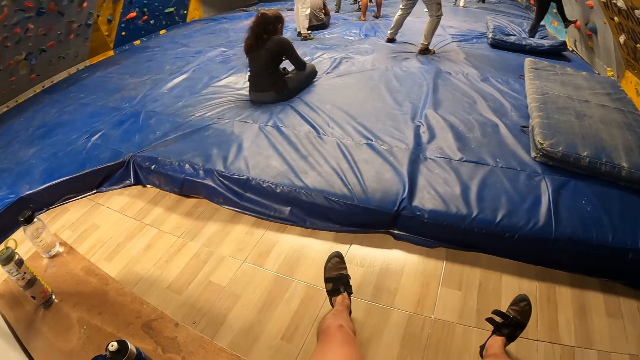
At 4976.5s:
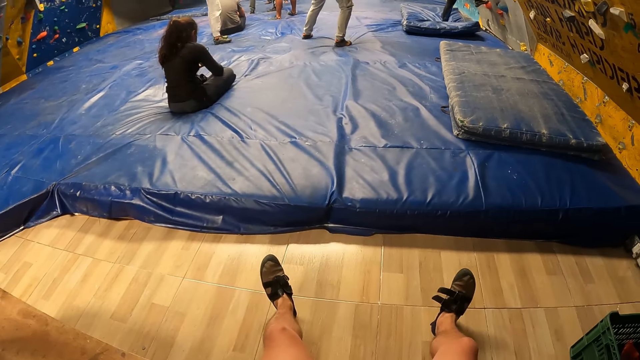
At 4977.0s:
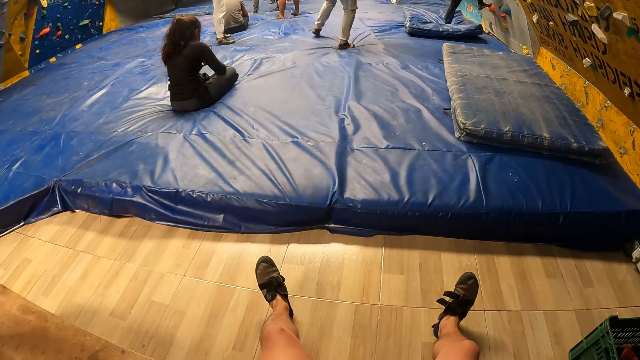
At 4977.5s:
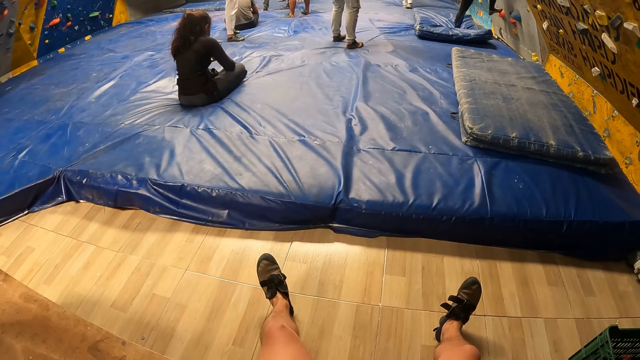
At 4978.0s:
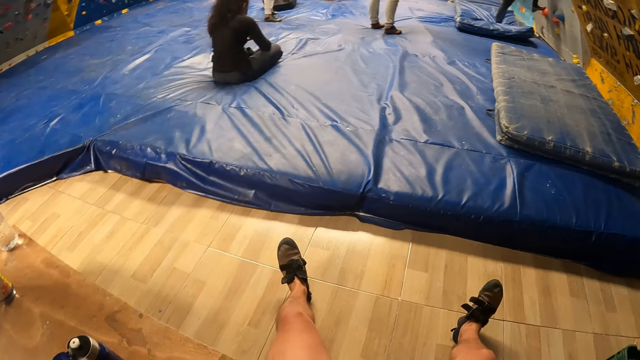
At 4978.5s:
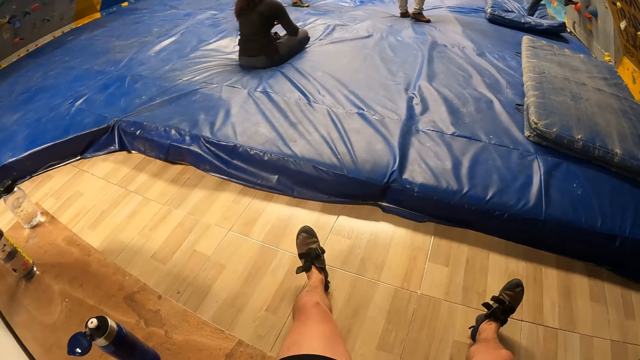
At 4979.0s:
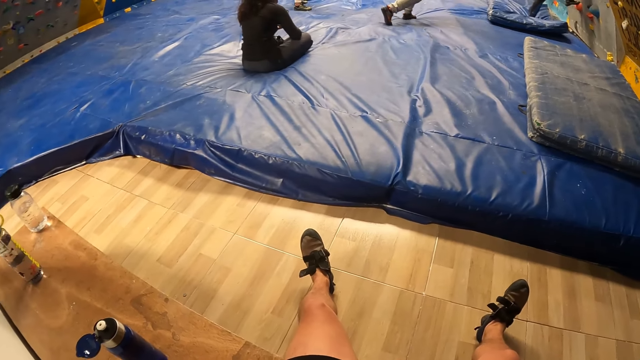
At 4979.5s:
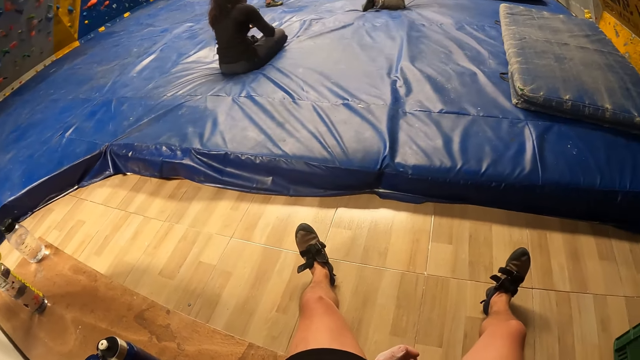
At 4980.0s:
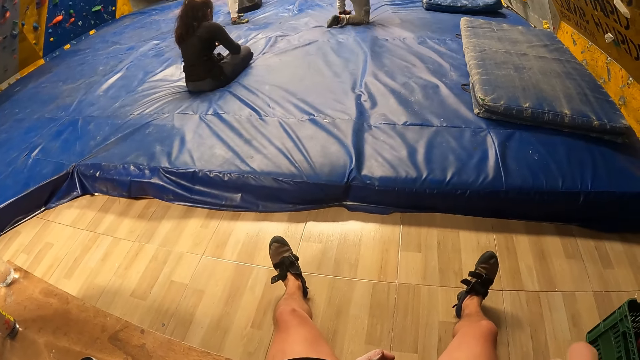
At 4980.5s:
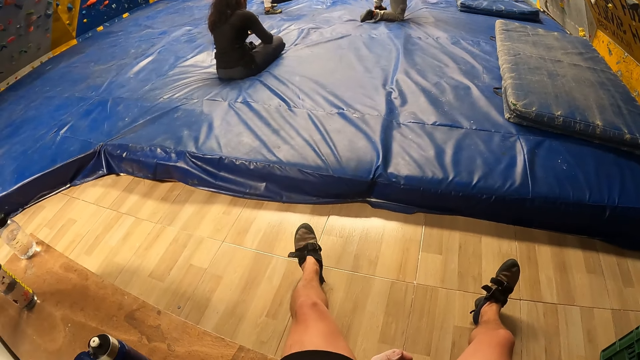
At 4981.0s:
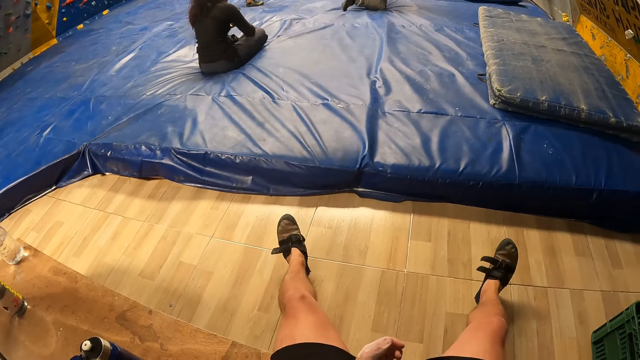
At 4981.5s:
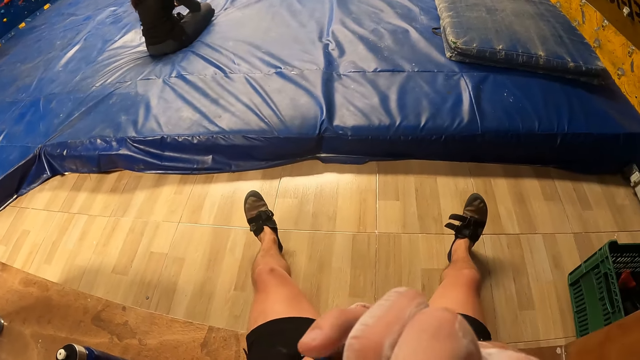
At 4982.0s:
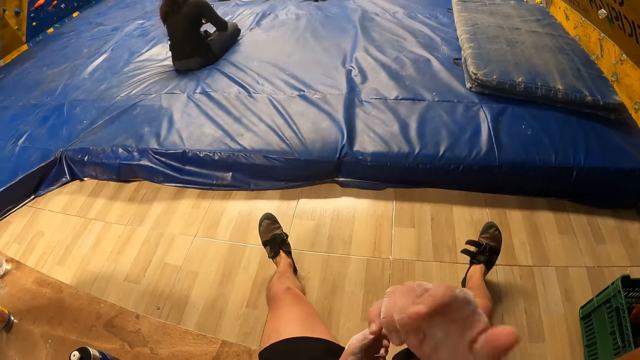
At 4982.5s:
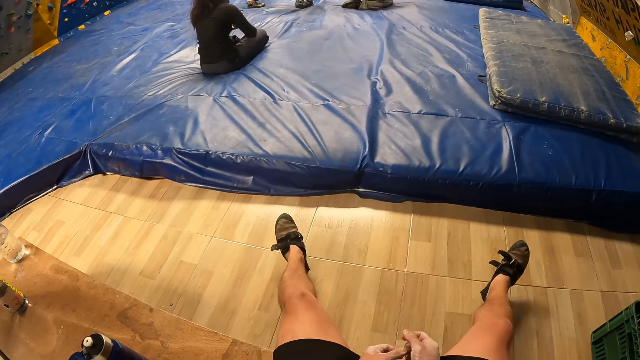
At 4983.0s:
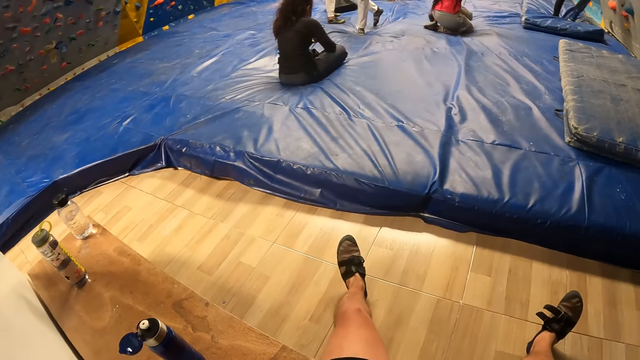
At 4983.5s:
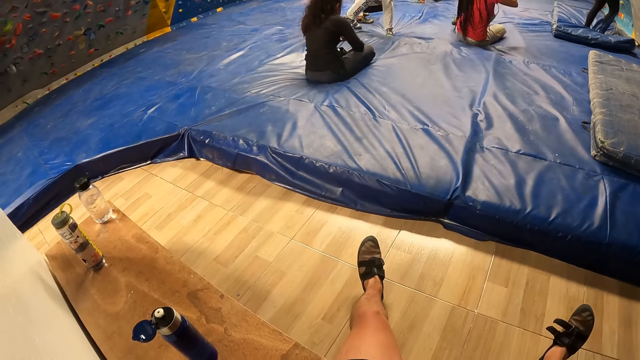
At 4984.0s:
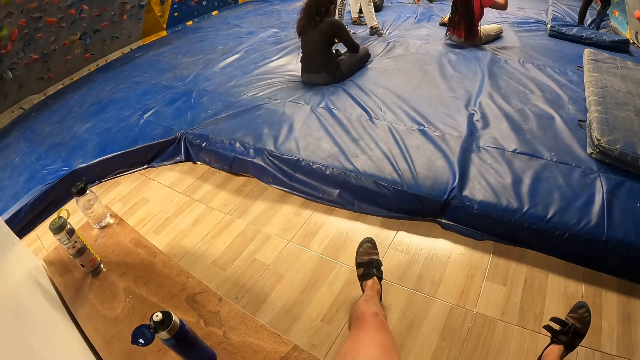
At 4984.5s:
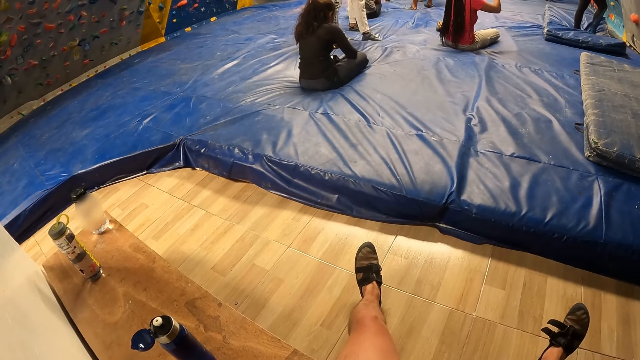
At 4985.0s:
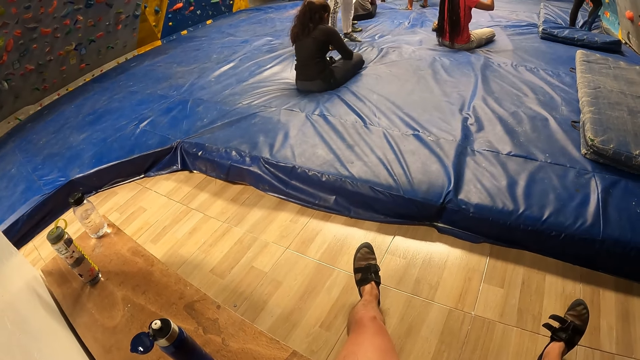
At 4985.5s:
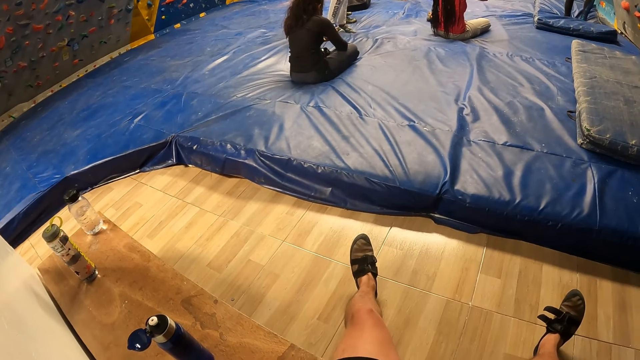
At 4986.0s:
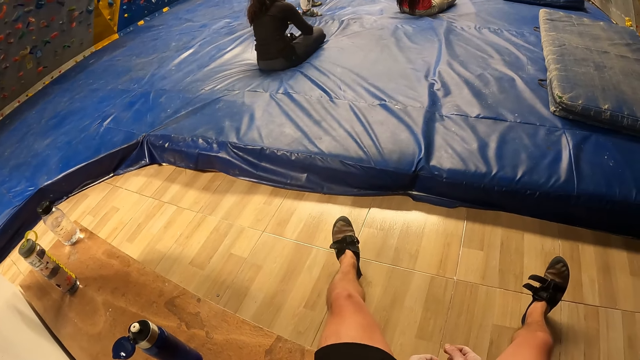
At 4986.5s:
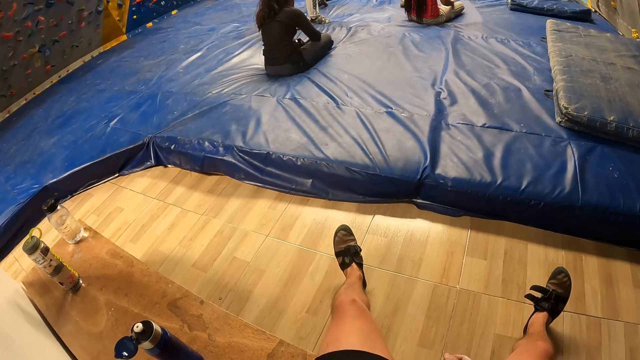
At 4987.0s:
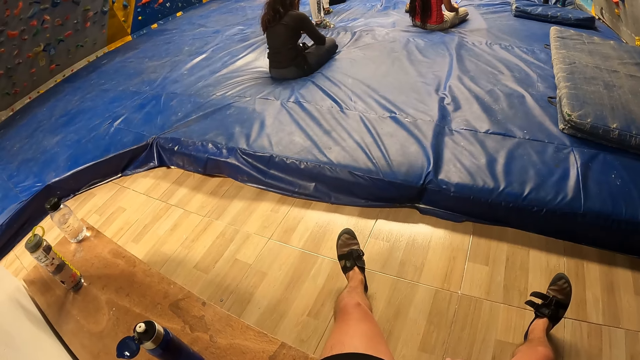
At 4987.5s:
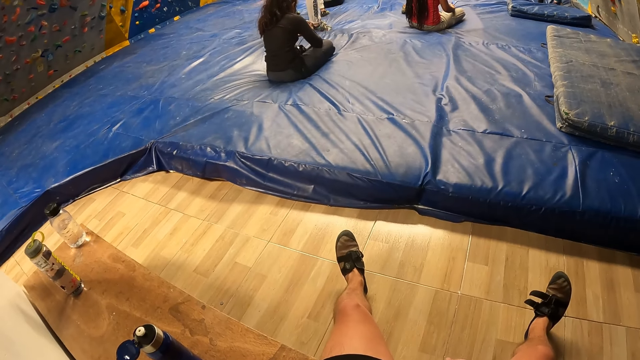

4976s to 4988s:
The camera wearer stares at his hand. He swings a leg, lowers the hand and looks around.

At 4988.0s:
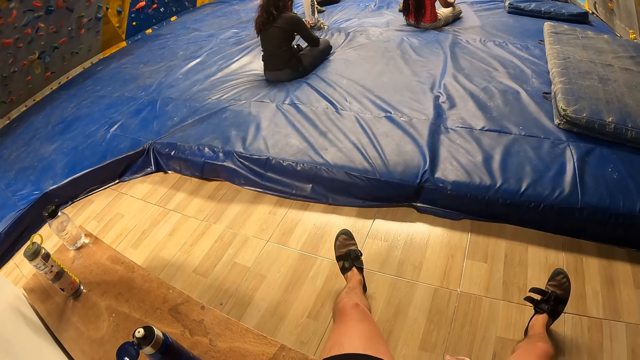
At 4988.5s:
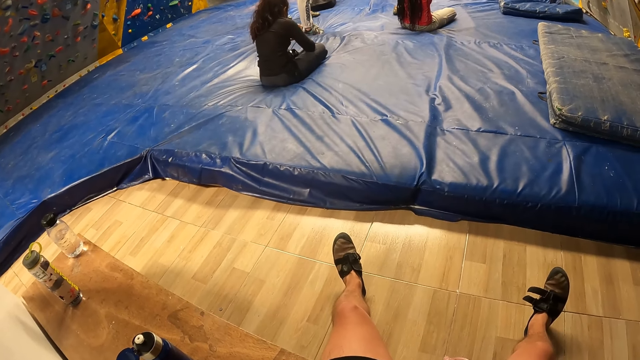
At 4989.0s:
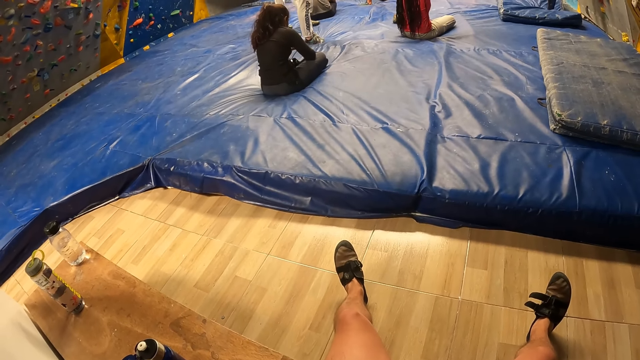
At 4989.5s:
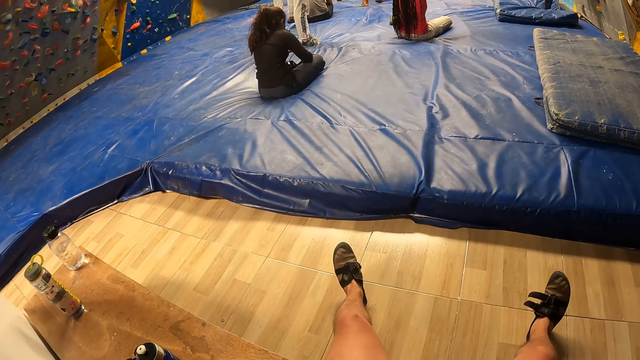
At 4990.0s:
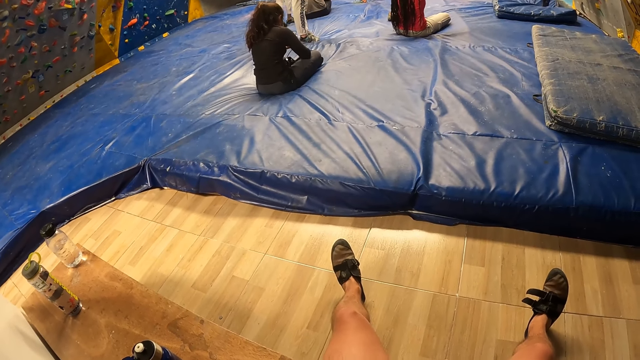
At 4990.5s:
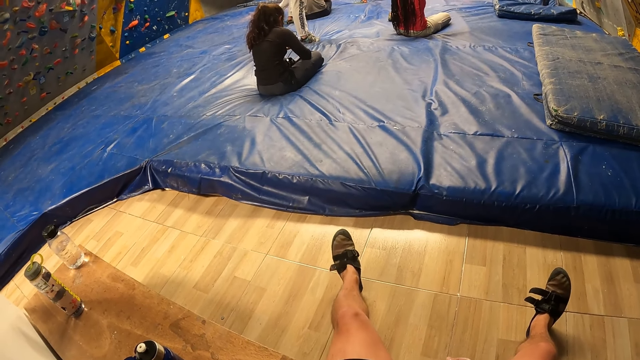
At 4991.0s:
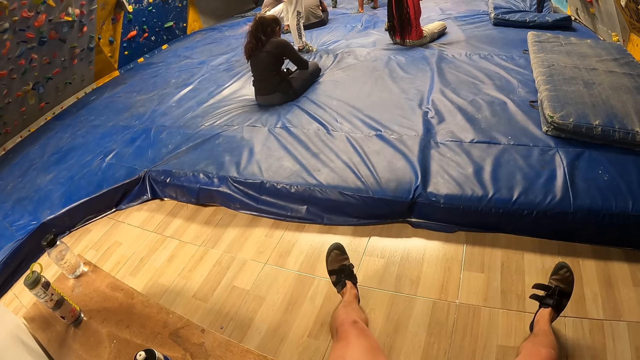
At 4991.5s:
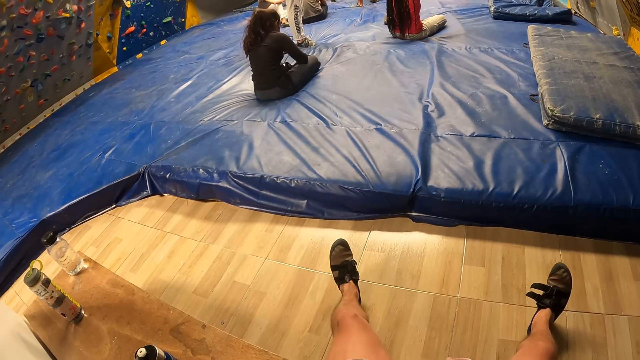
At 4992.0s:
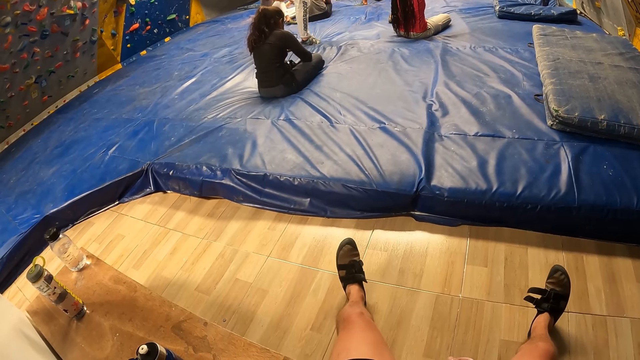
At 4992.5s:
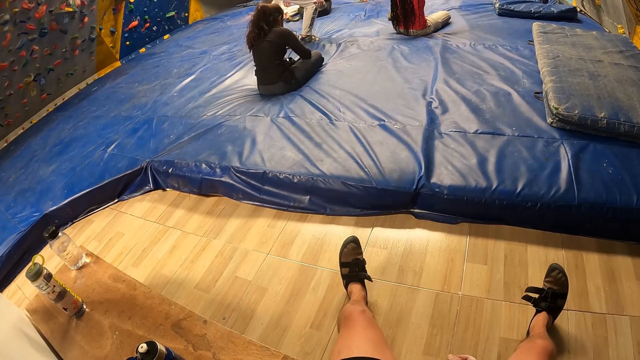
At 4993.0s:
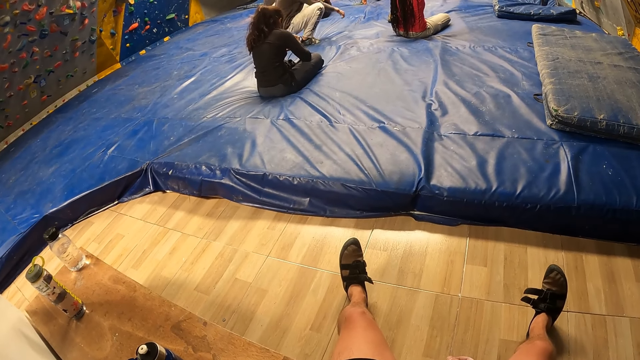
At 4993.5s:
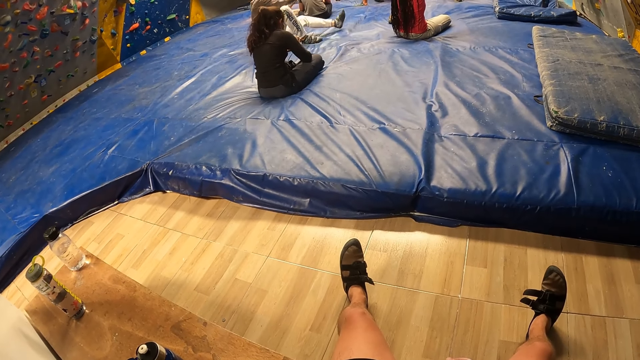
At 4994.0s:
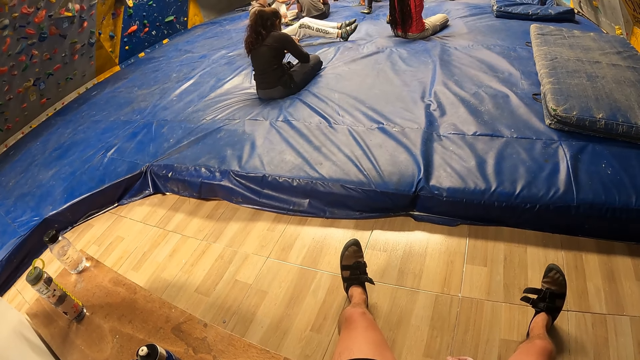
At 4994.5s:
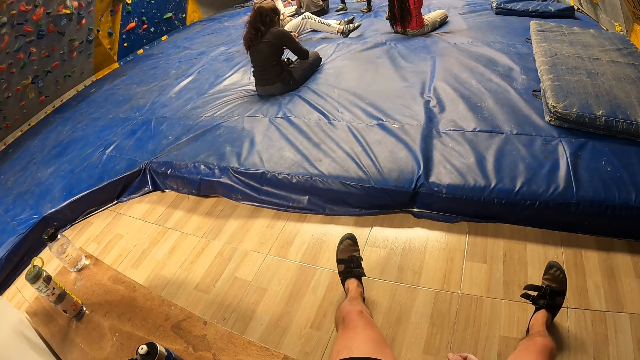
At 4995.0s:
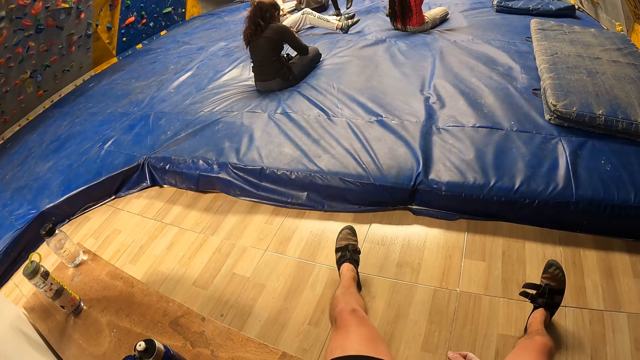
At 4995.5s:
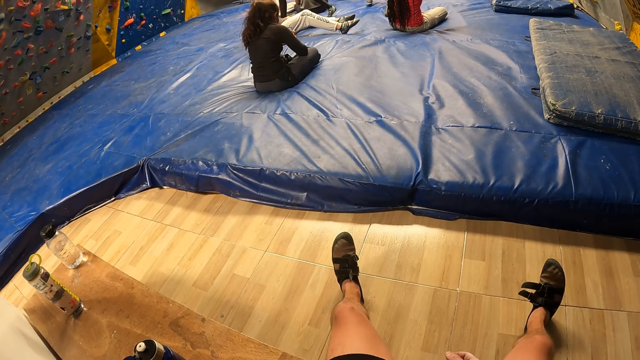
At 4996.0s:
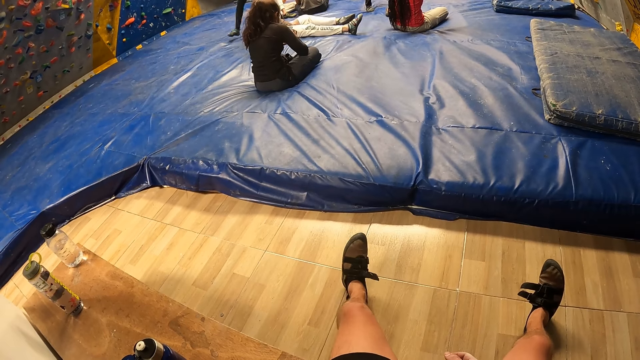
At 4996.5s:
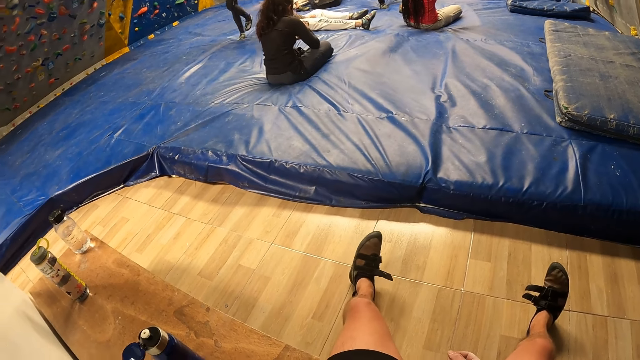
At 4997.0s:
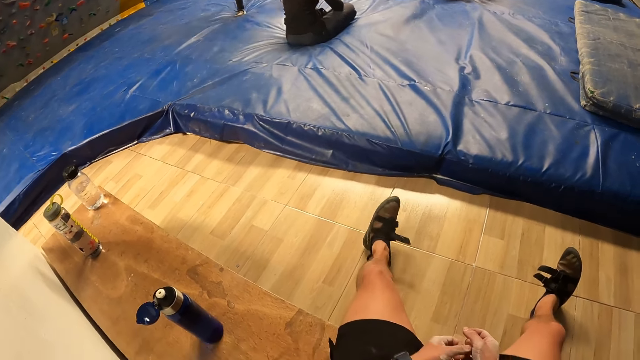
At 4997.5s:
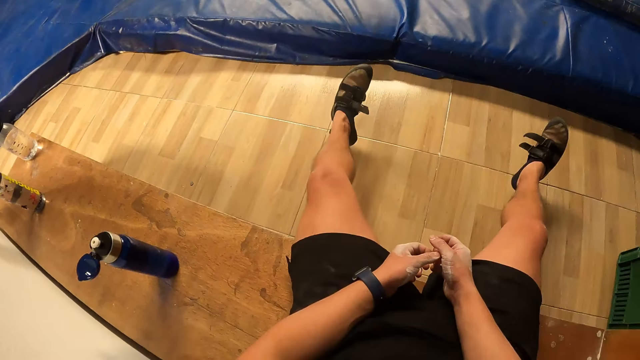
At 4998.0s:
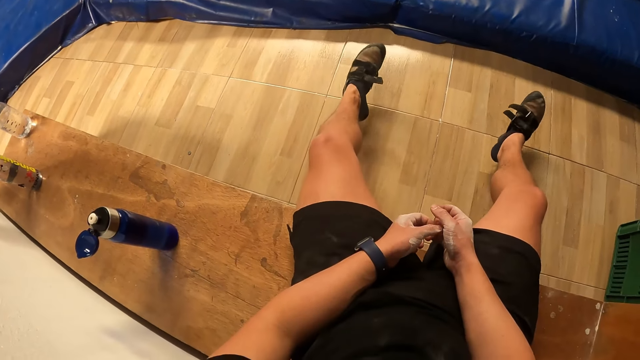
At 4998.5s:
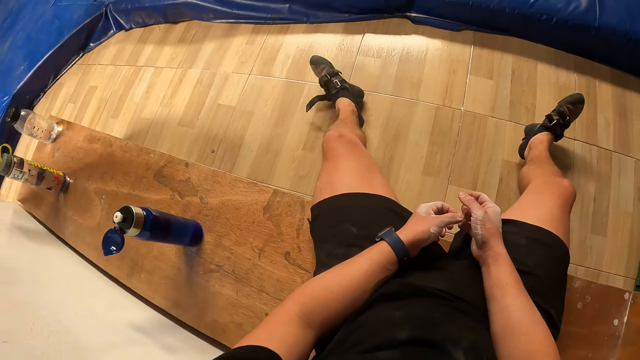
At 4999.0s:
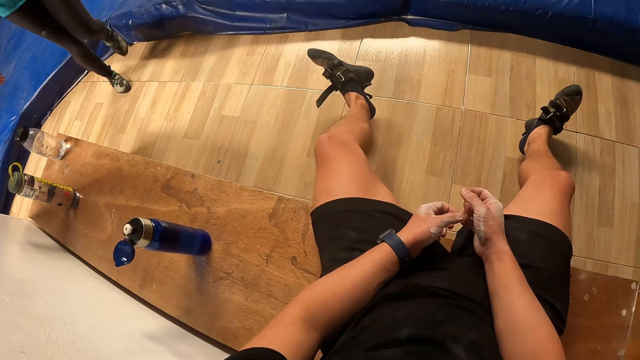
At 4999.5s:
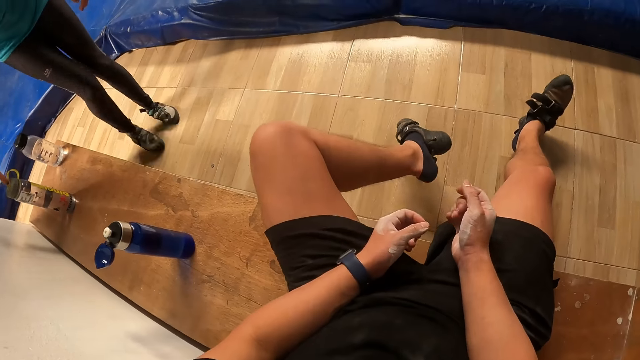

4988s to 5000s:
The camera wearer straightens his legs, moves a leg and removes a shoe. He looks at his hands, swings his legs and lifts a leg. A woman picks up a water bottle from the bench with her right hand.
